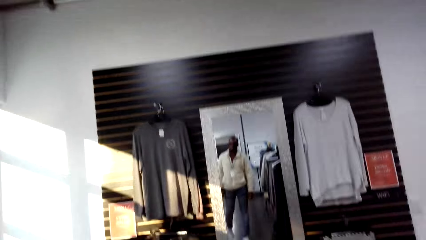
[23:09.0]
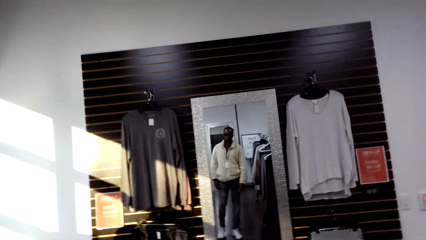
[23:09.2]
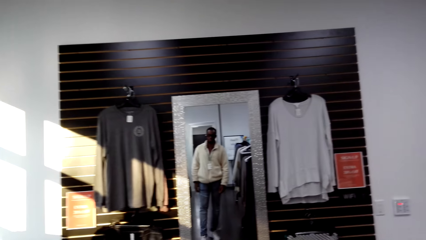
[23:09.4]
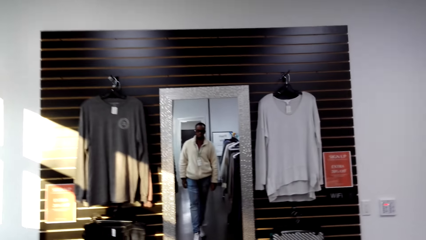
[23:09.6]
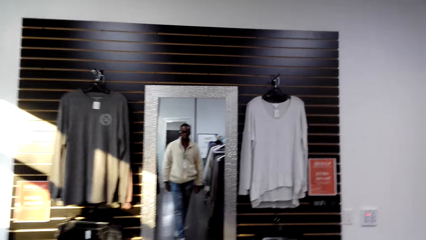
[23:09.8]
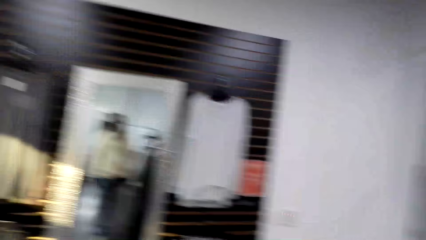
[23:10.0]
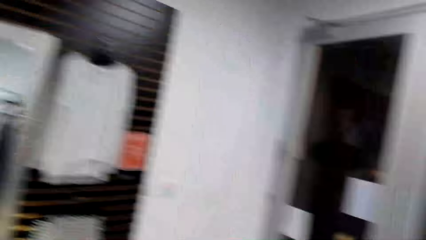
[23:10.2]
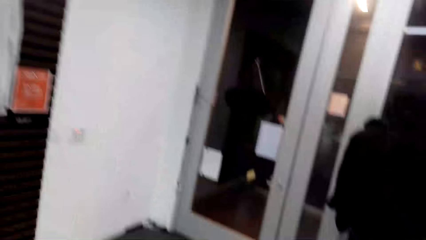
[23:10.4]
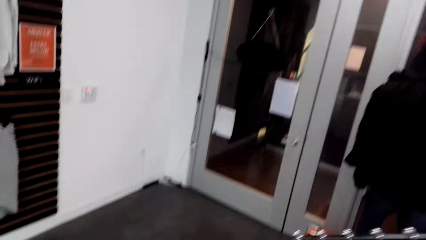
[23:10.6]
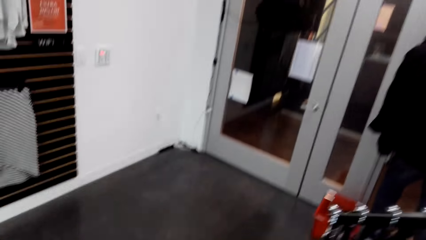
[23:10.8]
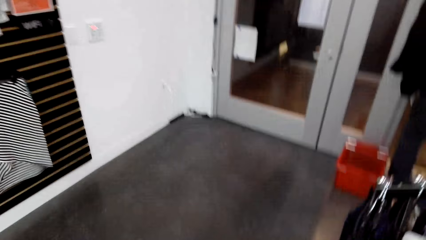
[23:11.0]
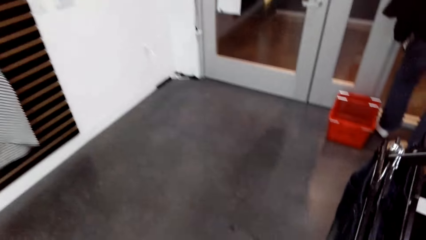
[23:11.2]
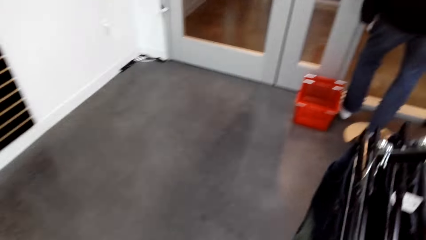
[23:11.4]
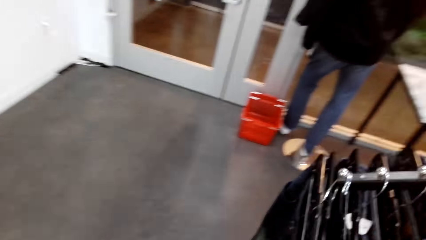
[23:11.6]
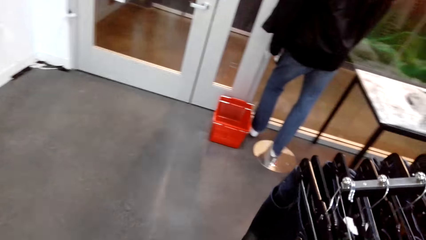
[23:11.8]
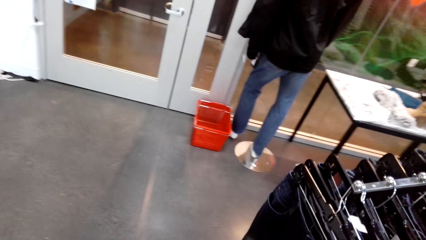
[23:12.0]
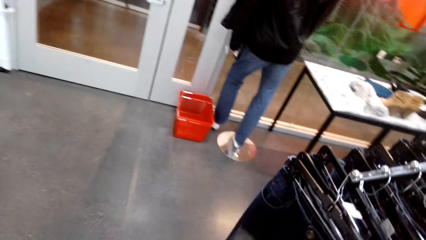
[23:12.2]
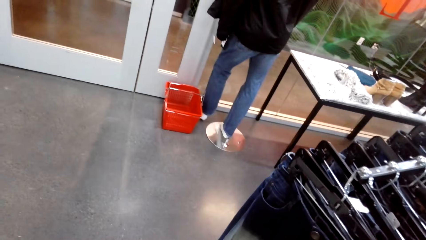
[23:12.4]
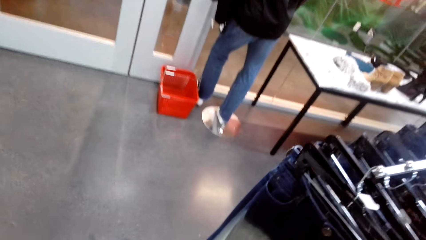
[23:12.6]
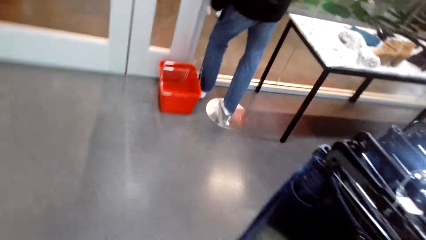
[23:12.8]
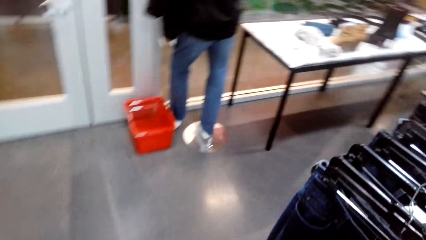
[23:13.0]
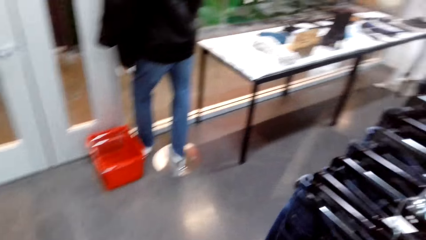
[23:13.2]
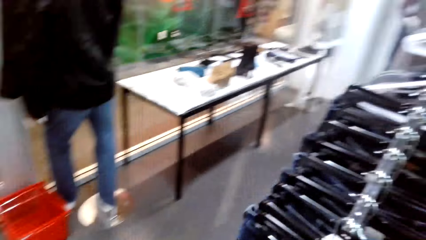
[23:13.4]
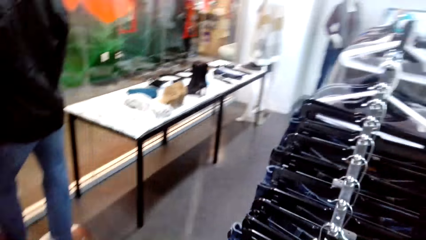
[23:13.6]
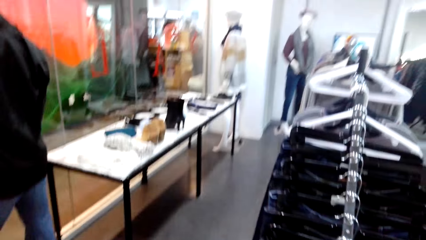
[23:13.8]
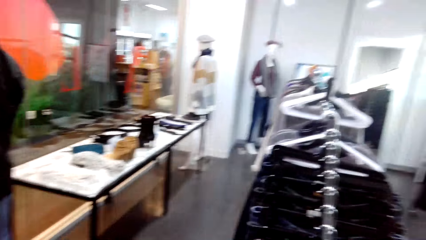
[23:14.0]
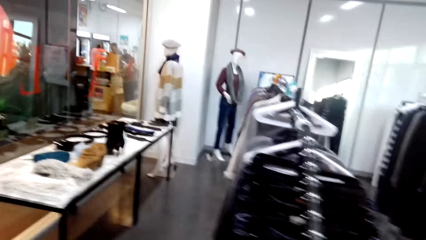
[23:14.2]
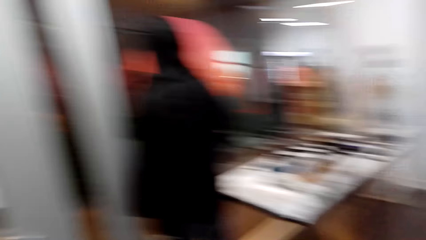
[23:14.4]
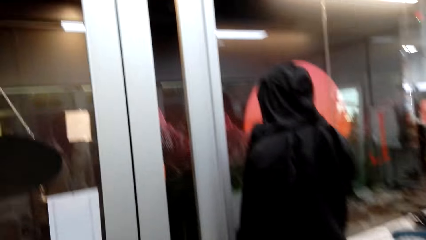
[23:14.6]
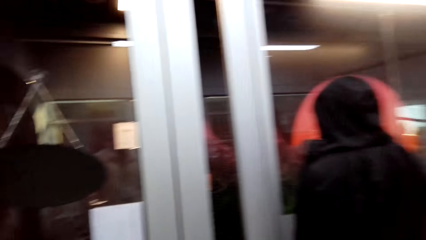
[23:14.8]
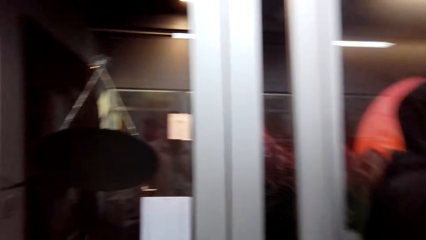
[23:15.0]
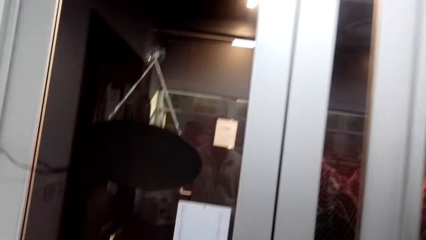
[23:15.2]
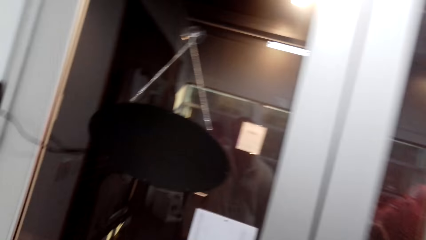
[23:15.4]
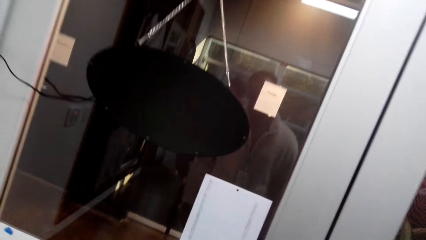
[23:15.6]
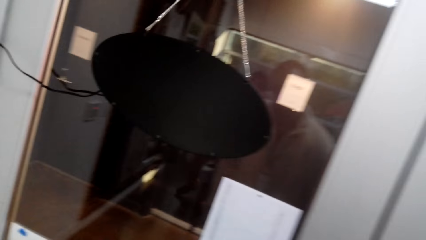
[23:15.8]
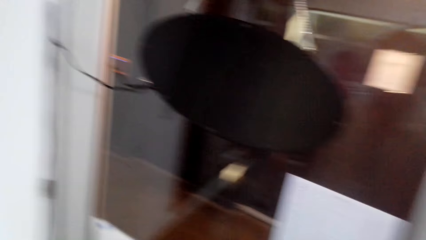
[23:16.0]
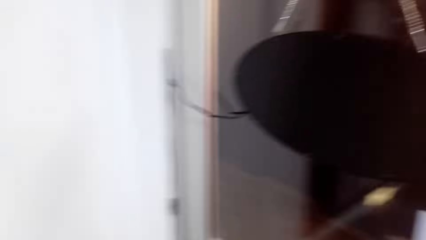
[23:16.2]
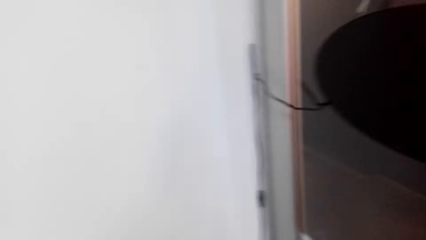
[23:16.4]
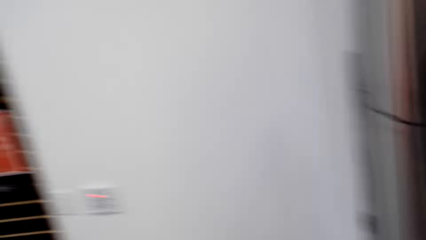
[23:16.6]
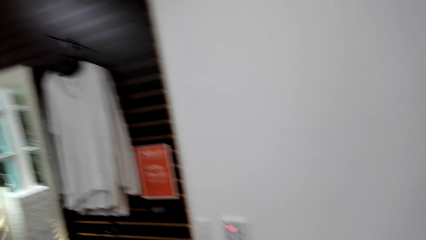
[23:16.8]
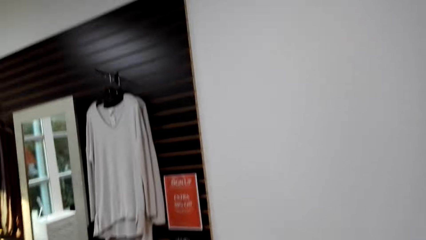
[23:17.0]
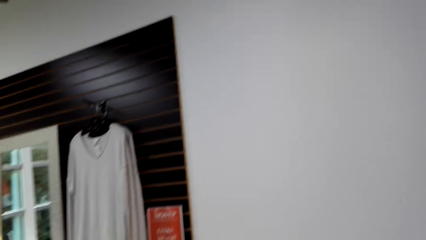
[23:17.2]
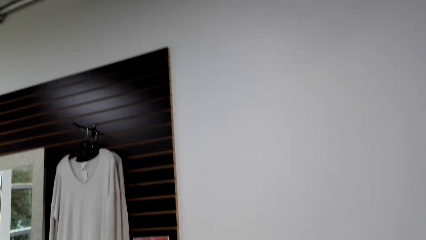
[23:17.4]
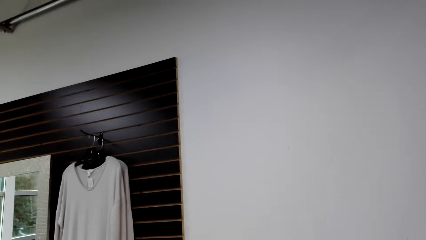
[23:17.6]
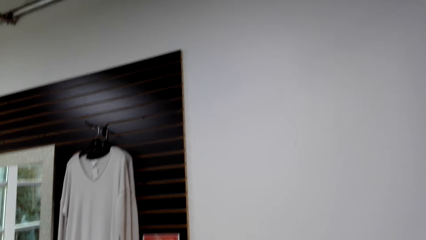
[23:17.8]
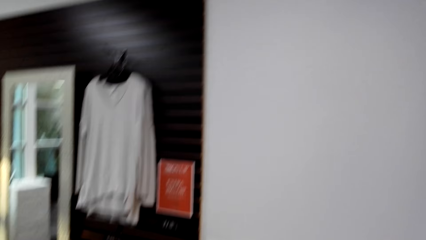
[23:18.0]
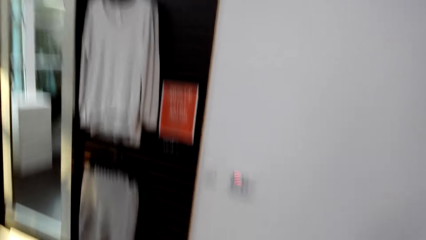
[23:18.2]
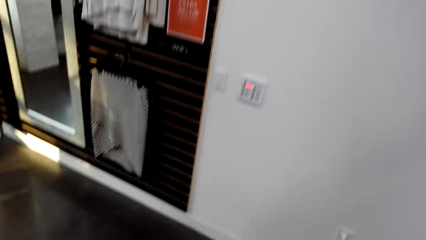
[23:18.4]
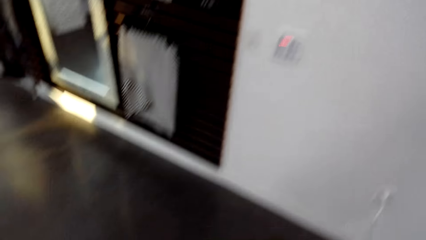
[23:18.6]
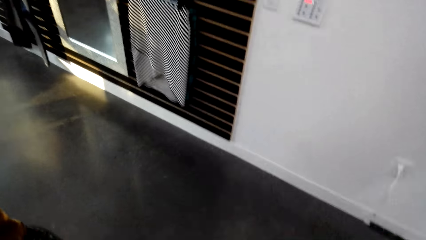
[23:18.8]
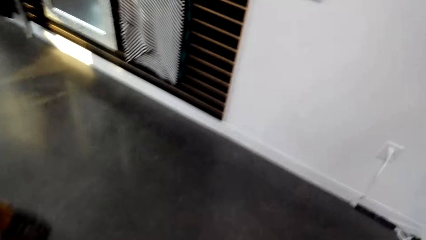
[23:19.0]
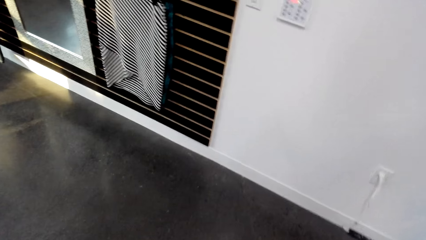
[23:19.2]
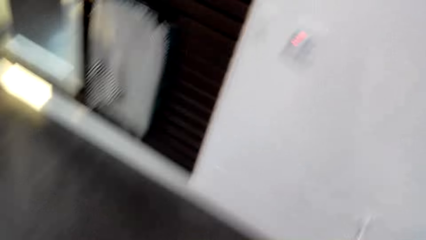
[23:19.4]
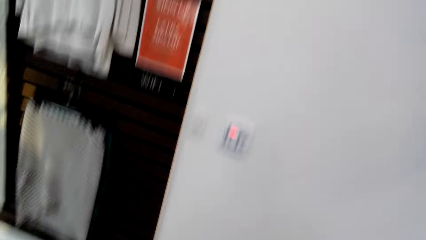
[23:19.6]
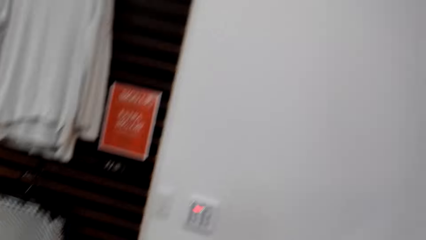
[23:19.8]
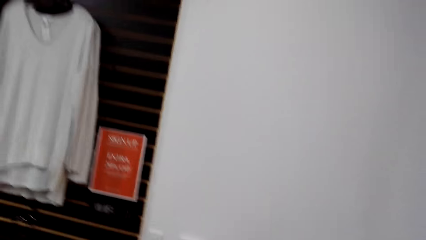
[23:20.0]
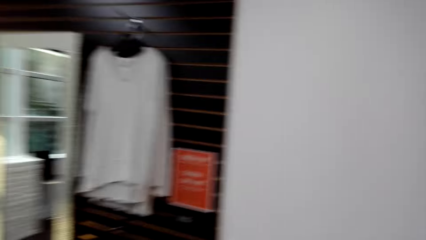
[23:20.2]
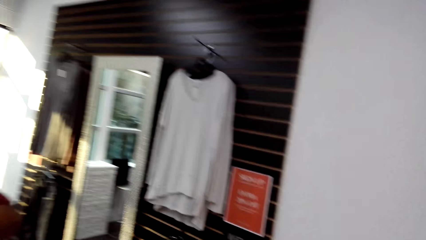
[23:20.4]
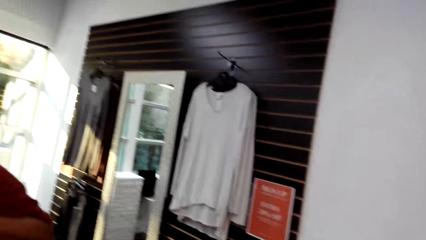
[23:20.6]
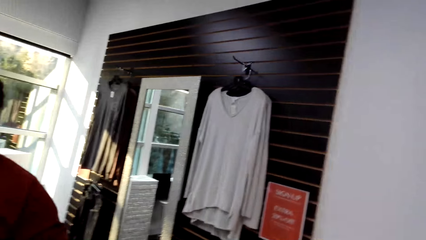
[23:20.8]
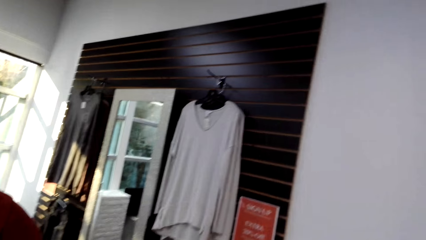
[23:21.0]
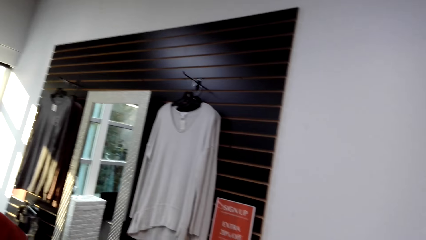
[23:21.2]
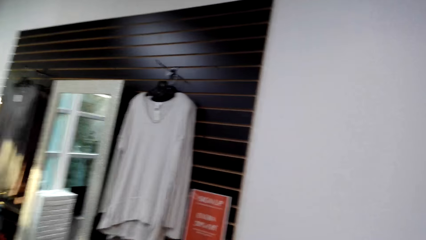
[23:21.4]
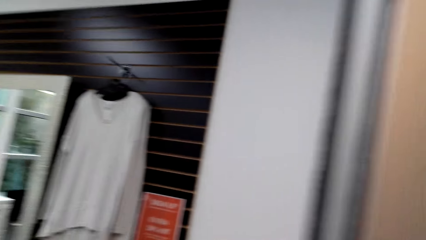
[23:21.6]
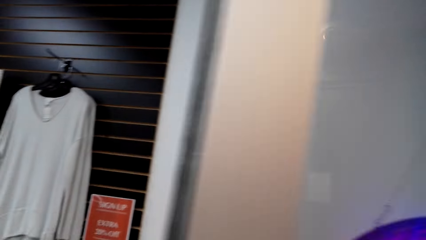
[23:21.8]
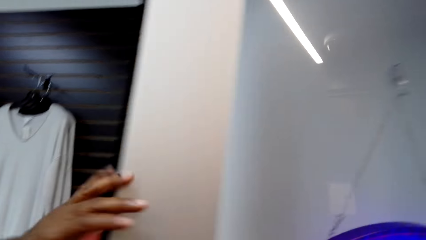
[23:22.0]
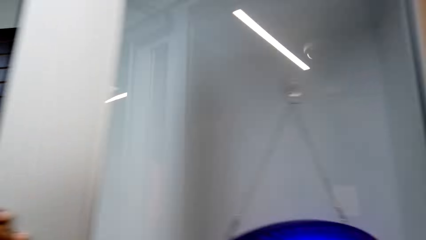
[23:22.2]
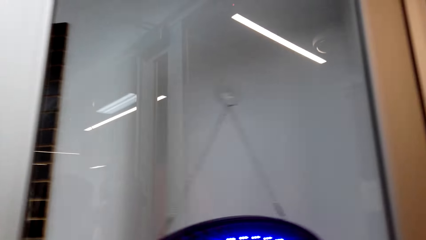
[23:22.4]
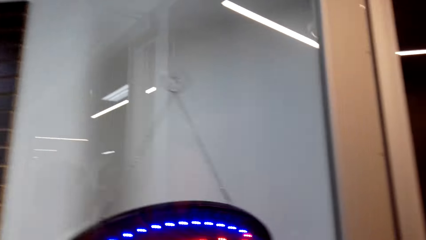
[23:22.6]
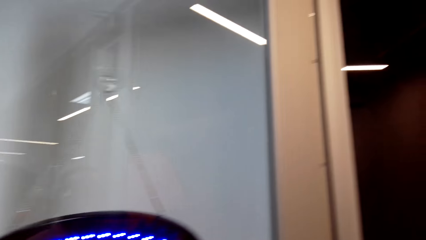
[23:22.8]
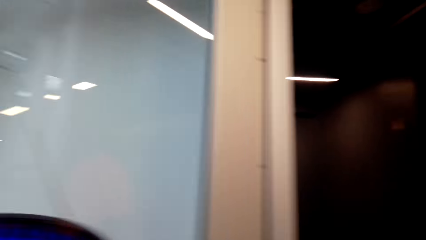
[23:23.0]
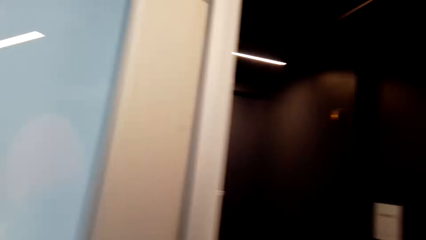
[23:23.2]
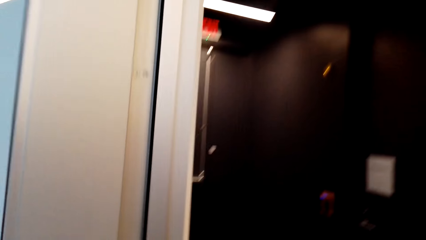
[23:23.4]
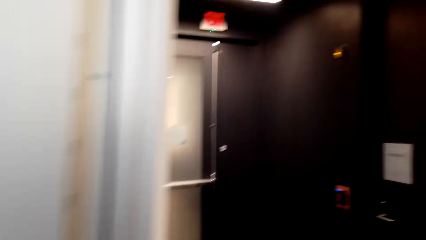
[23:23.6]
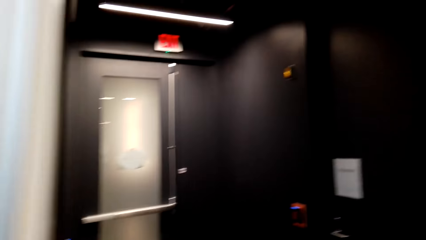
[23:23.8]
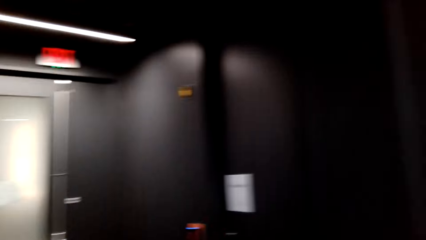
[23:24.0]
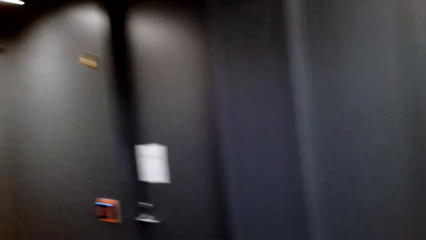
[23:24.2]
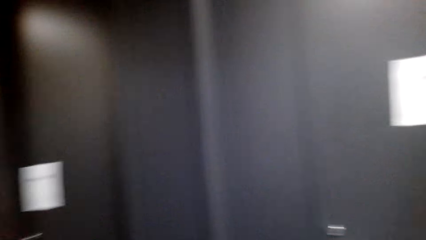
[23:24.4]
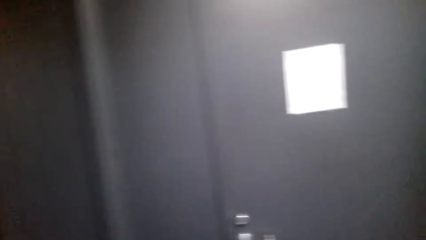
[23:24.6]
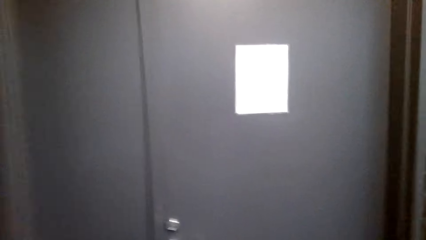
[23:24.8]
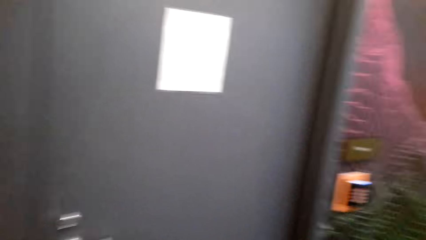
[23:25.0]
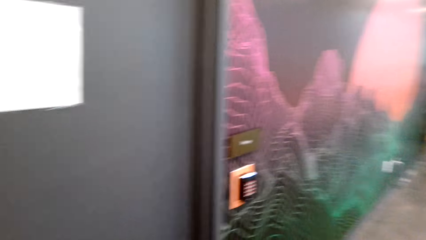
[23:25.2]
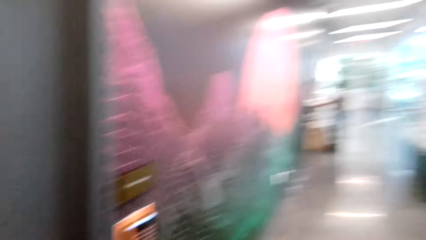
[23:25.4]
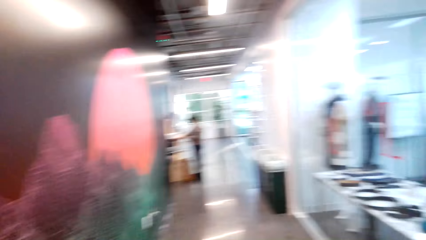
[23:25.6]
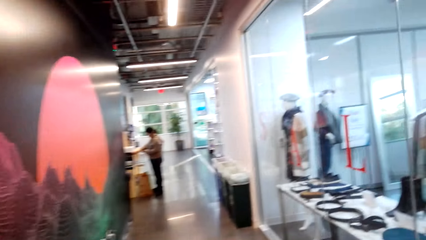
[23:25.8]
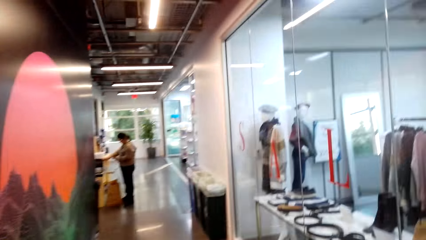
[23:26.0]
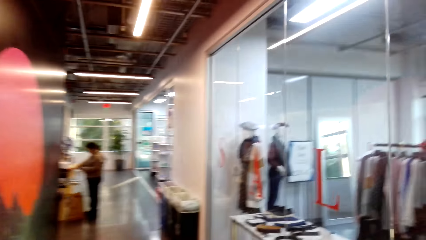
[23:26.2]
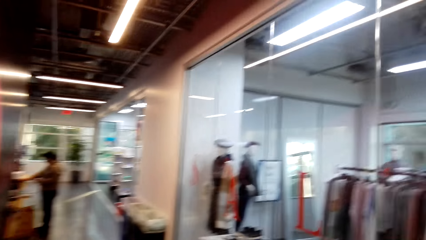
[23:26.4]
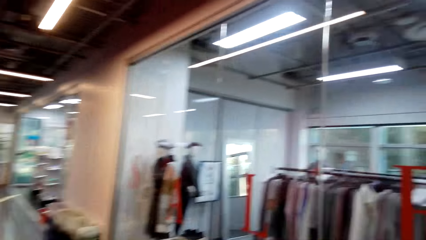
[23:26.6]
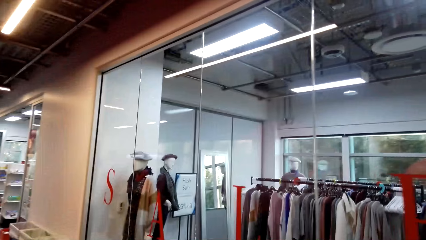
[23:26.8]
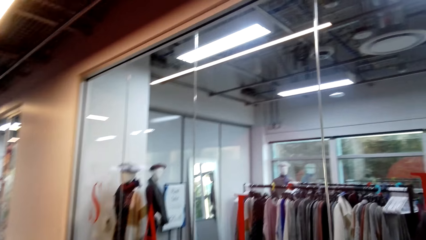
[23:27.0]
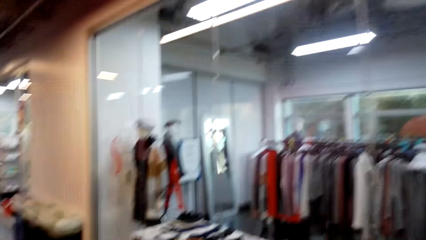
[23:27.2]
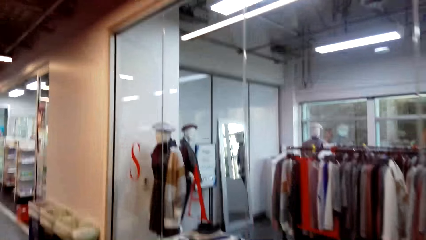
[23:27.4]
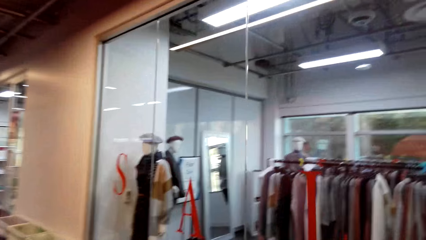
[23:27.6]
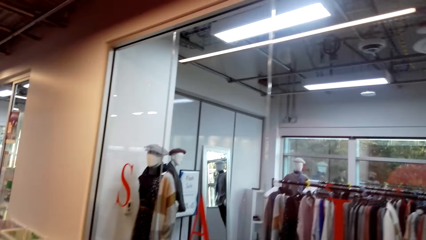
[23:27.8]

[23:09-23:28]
The camera wearer walks around the shop. They dialogue with a person. They open the clothing store door. They put a hand on the wall. They walk on the hallway. They dialogue with the person. They walk around the store.
